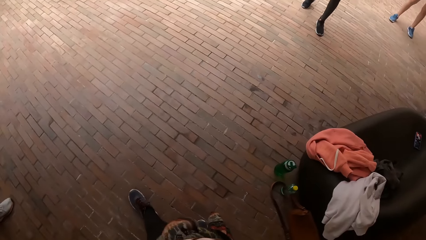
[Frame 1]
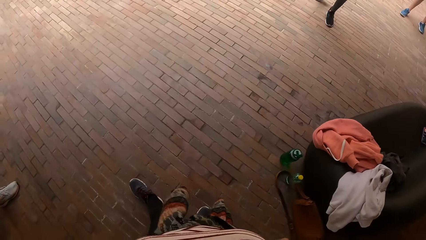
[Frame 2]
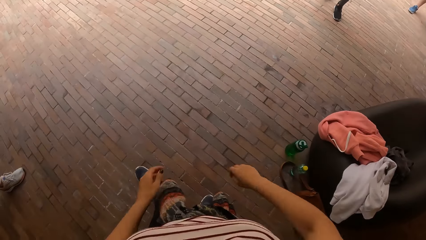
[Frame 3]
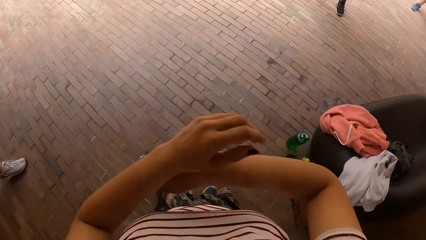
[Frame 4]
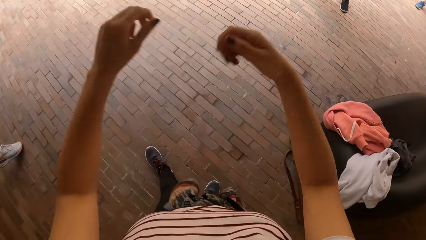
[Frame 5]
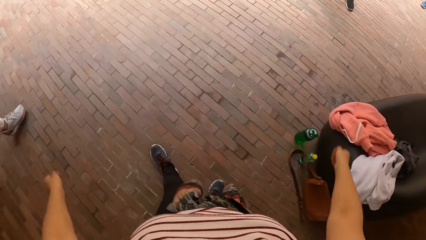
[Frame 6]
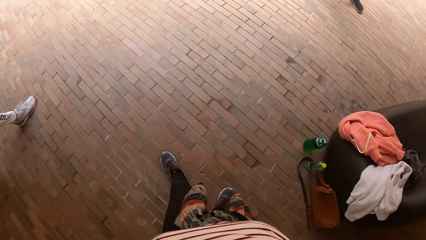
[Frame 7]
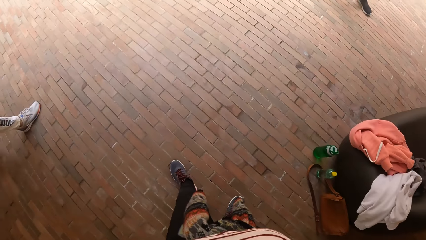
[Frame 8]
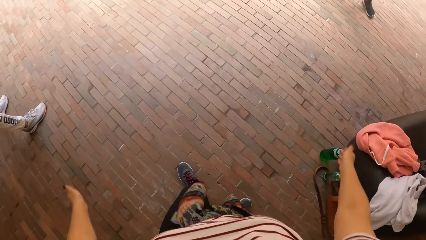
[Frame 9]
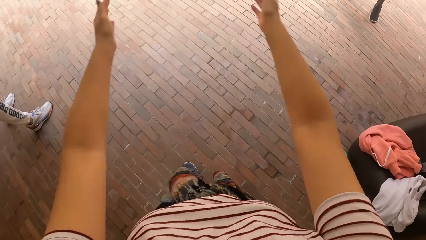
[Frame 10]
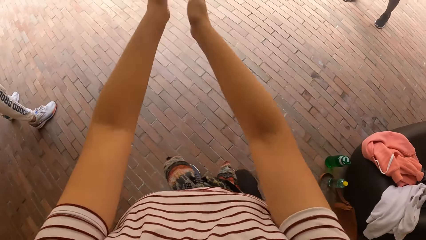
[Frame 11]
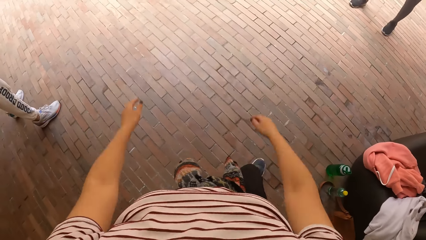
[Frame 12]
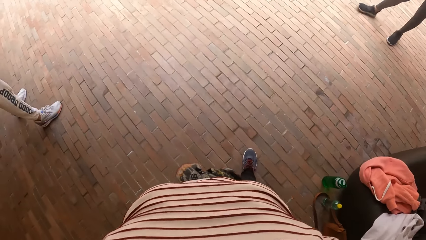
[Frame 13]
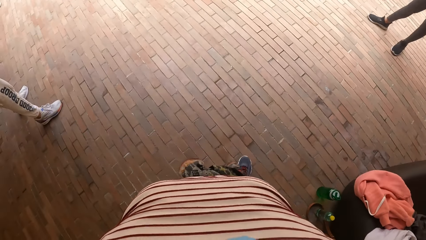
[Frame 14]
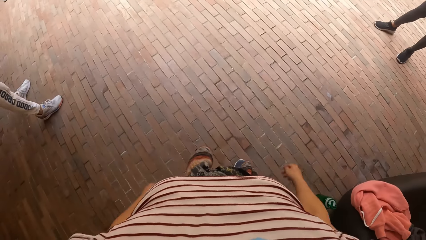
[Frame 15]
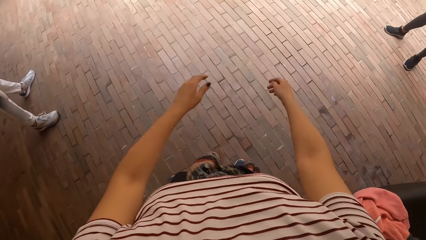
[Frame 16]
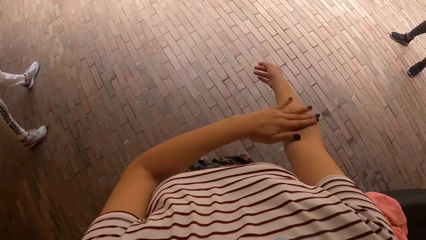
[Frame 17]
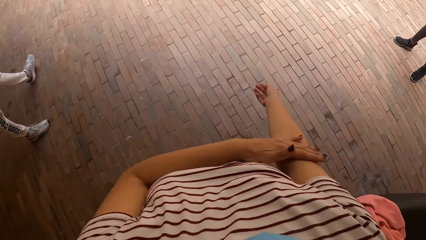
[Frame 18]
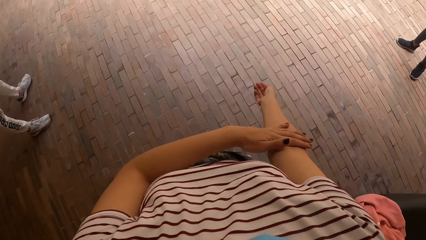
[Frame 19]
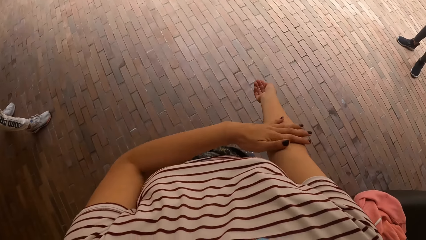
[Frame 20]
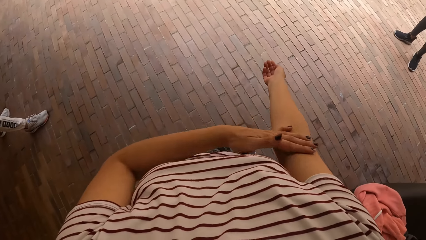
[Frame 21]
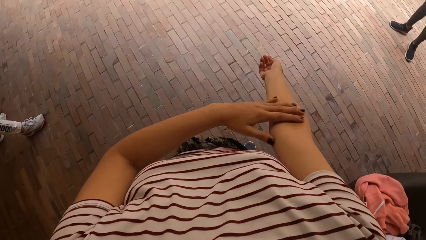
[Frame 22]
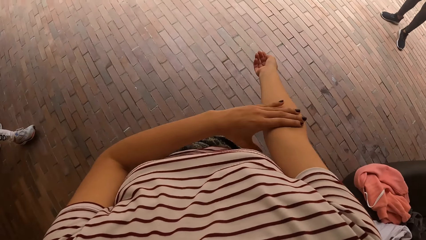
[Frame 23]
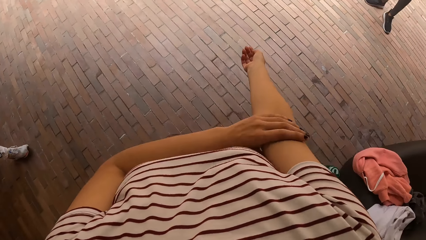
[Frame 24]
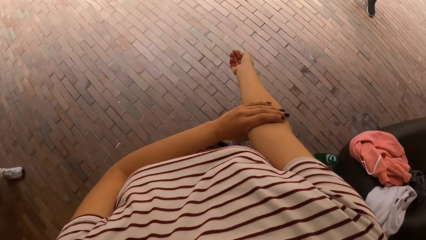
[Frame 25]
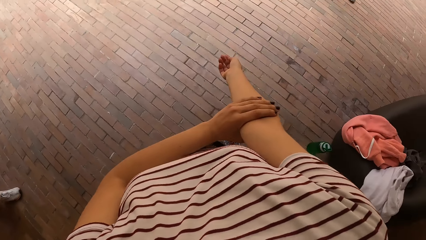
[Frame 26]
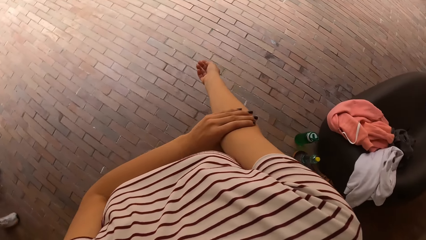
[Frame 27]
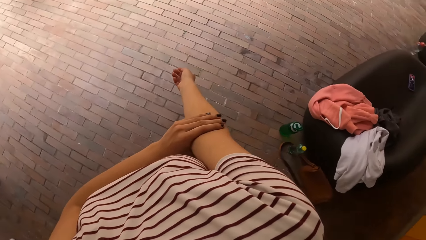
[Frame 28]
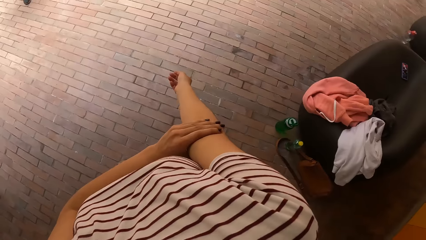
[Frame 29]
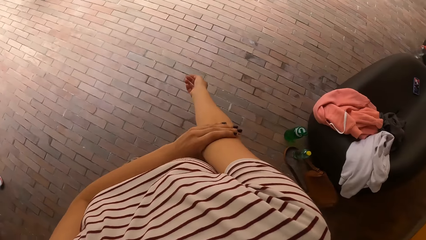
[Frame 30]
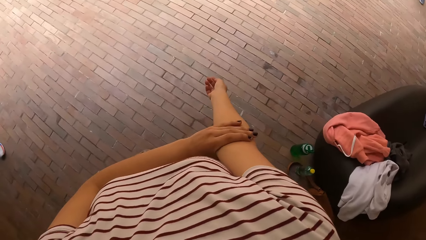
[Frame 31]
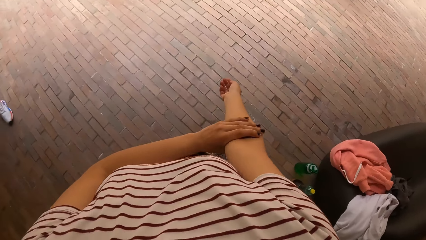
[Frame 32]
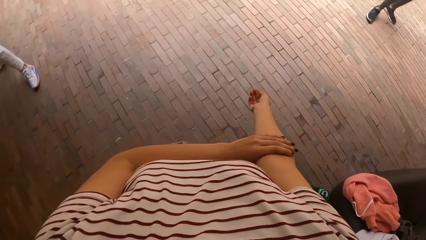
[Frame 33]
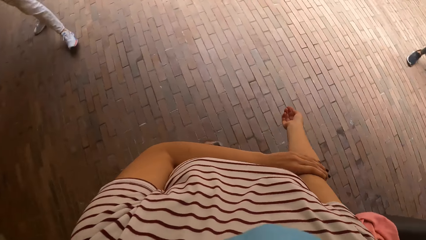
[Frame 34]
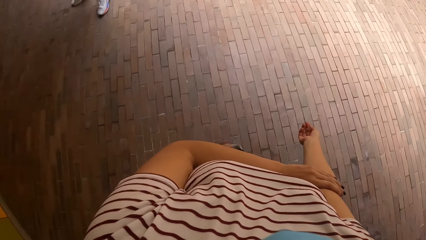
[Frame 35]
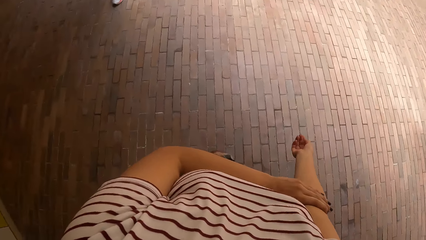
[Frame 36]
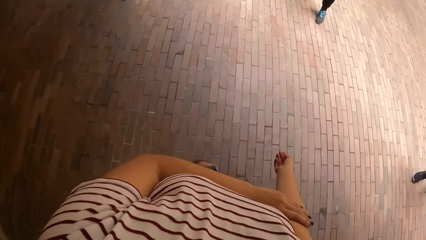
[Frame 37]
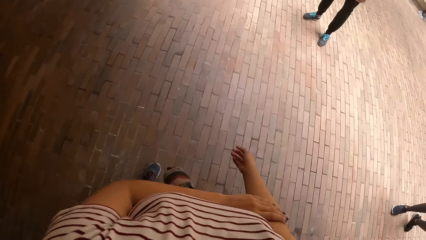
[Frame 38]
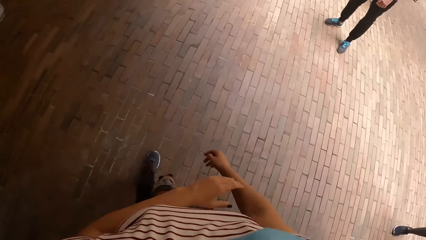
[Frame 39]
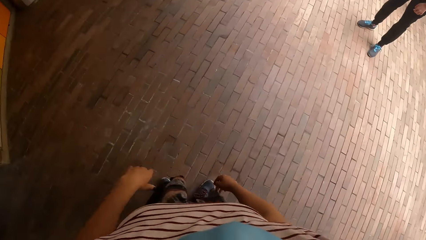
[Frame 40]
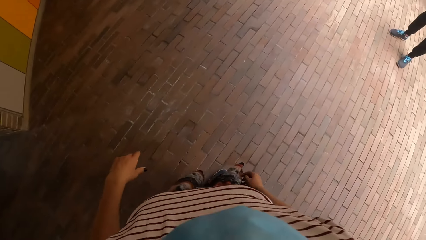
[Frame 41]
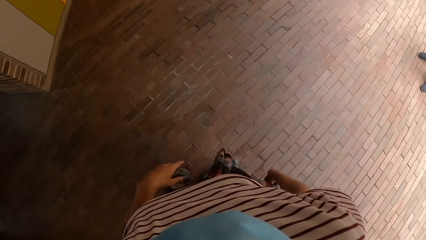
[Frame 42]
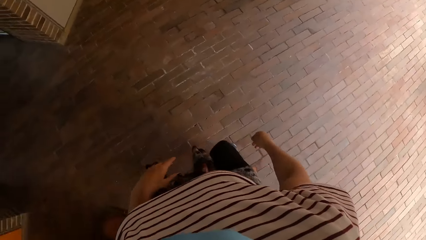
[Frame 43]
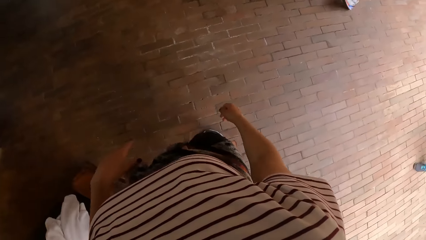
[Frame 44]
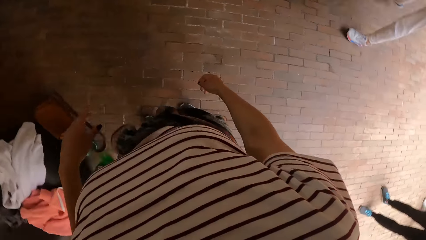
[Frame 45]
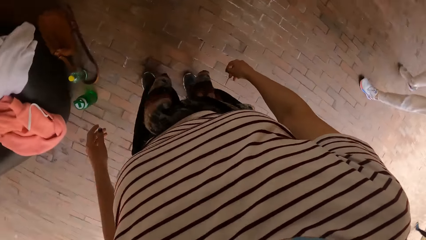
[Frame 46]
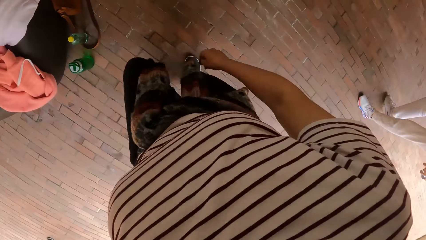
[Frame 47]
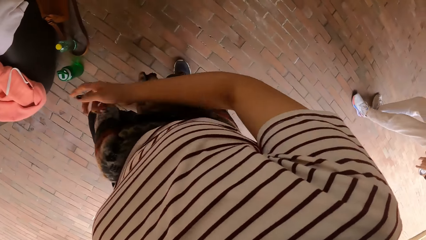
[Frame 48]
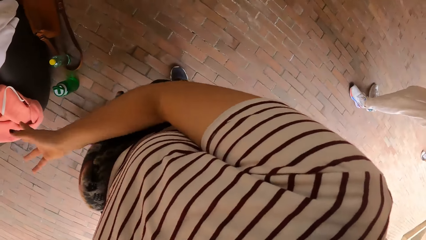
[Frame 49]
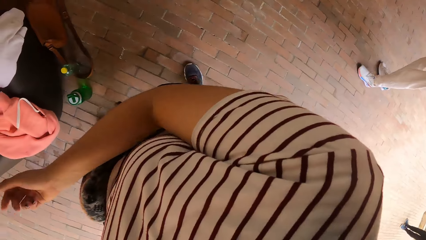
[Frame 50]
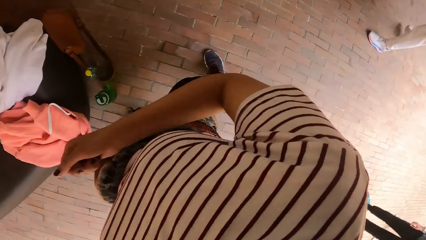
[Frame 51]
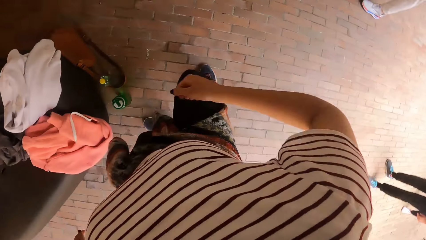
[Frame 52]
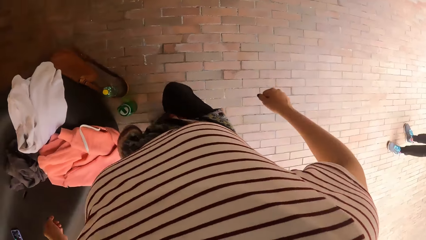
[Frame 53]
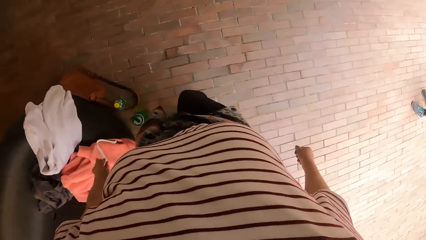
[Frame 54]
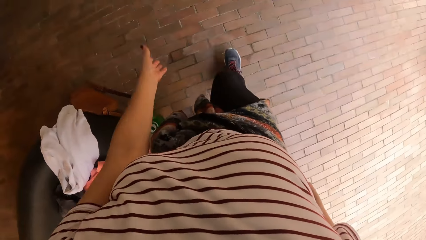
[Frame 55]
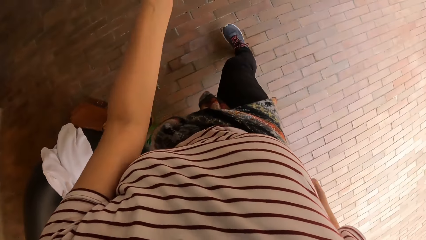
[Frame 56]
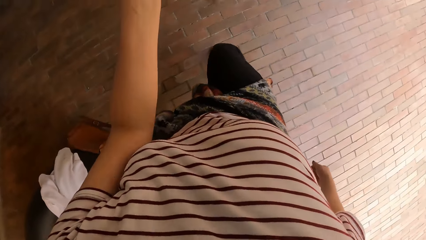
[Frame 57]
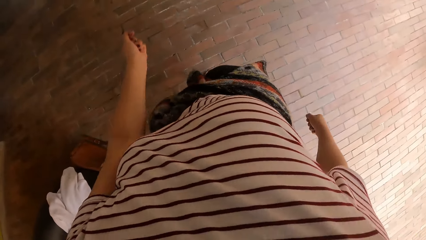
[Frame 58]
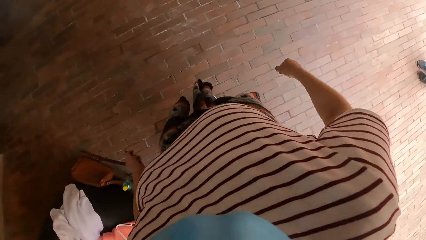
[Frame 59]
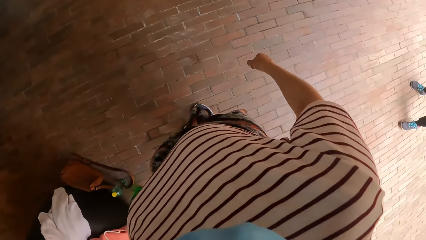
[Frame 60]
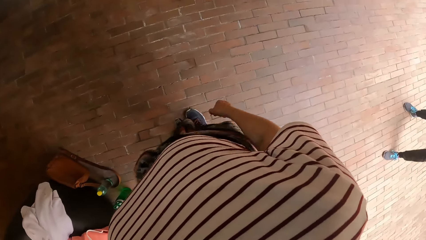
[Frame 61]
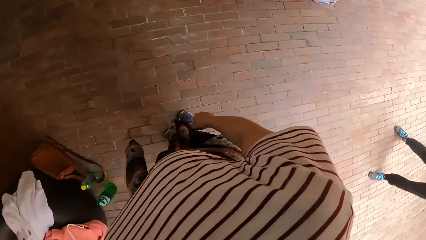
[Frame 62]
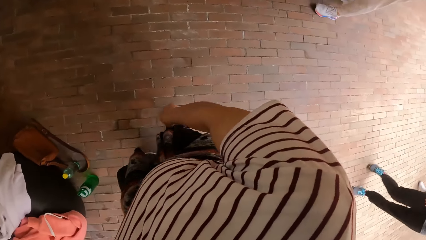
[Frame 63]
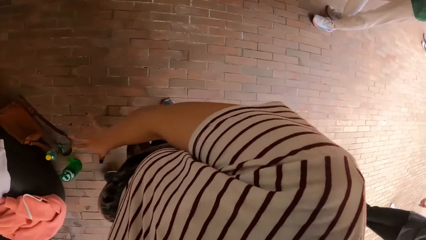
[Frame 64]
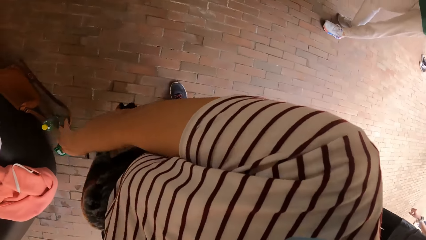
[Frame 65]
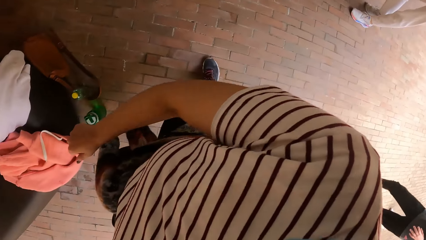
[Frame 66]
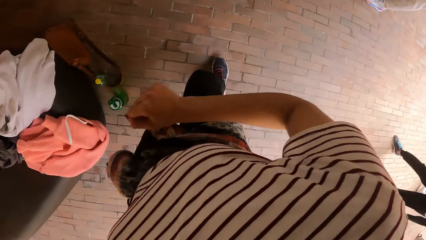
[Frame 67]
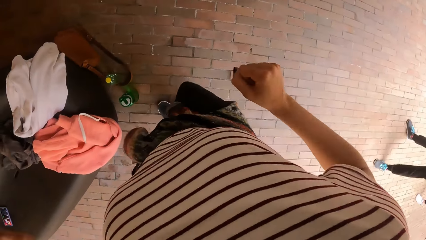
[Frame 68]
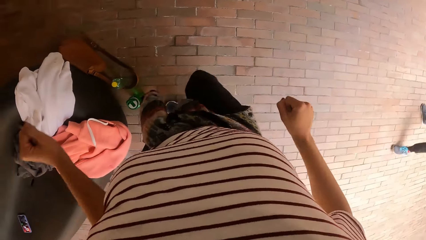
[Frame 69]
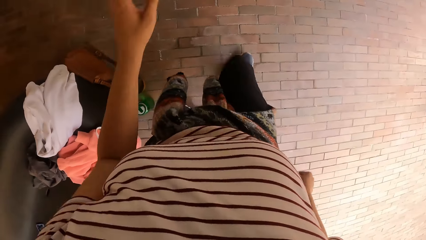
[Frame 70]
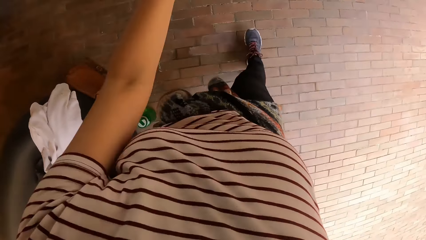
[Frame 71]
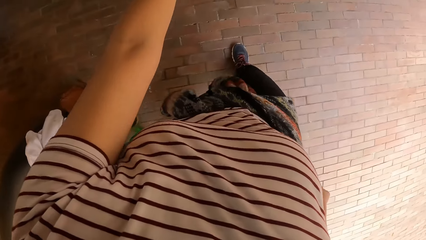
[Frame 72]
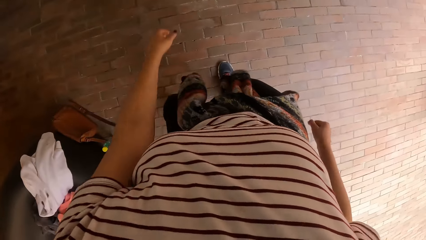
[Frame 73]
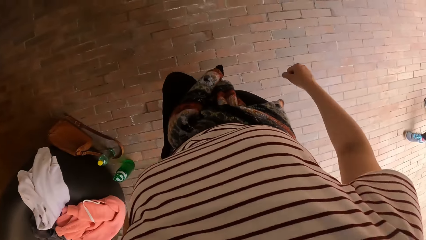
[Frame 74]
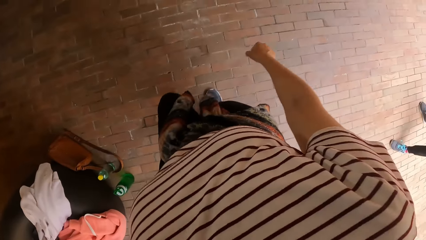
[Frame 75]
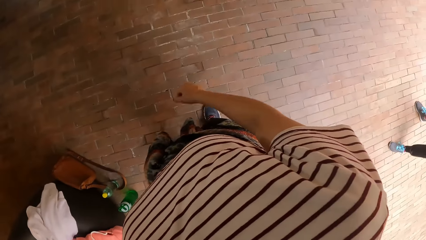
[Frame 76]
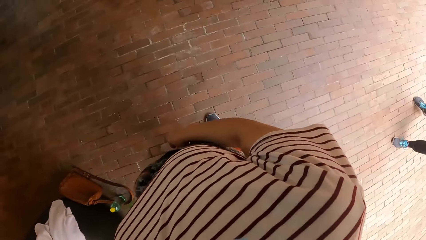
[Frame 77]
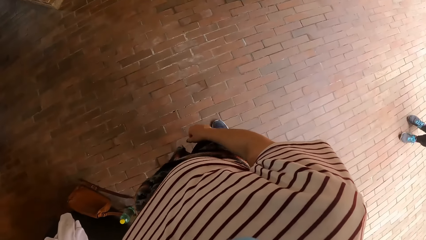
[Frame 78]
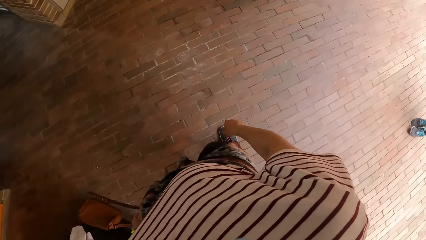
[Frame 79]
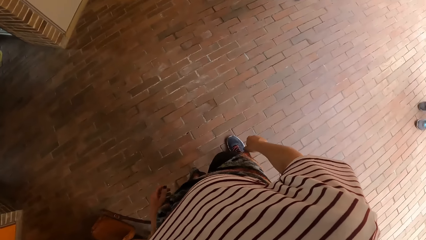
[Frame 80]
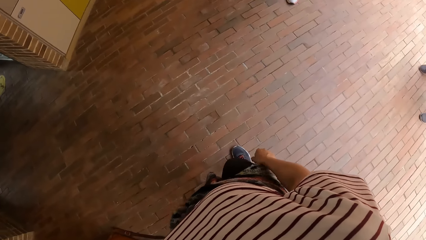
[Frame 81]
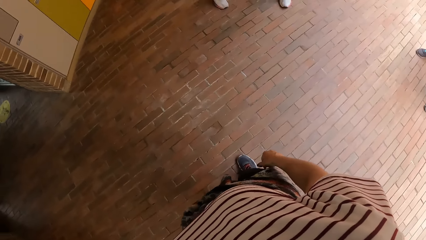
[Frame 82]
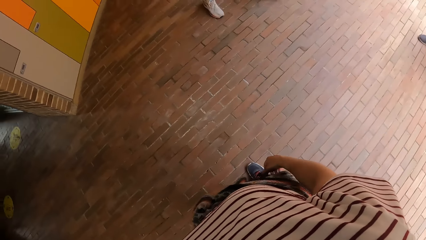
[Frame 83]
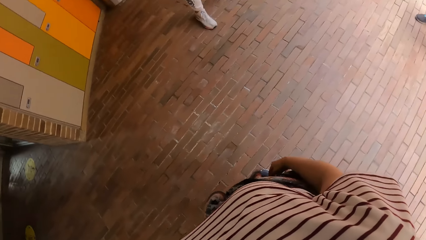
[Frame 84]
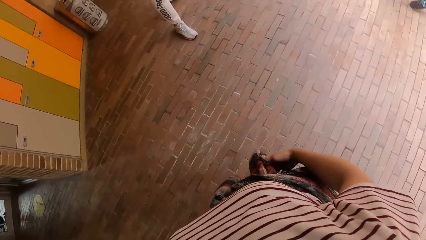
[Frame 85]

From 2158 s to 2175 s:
The camera wearer drops hands and moves hands. She claps her hands. She rubs her right elbow with her left hand. She holds her right hand. She dances with the group of people at the dance centre. A woman moves legs.
